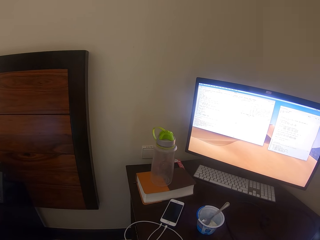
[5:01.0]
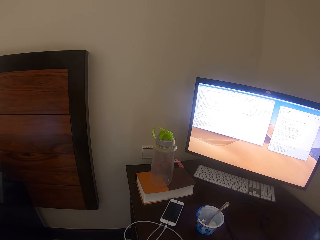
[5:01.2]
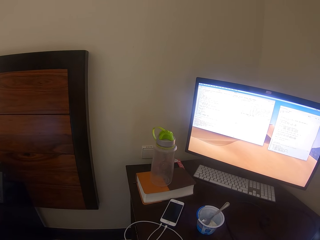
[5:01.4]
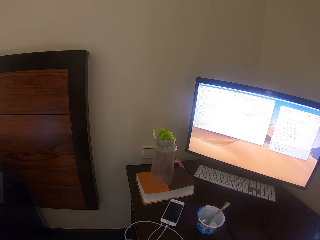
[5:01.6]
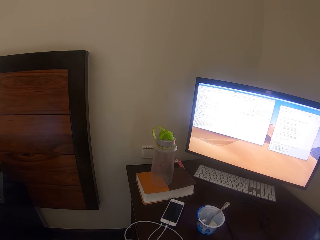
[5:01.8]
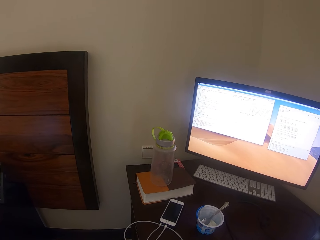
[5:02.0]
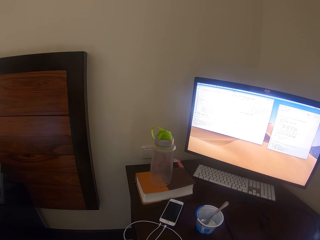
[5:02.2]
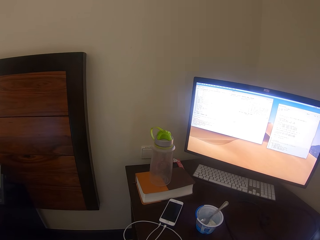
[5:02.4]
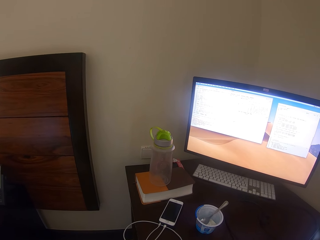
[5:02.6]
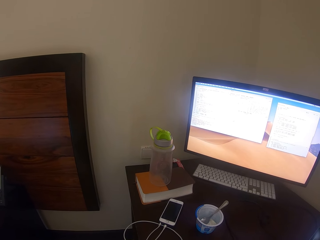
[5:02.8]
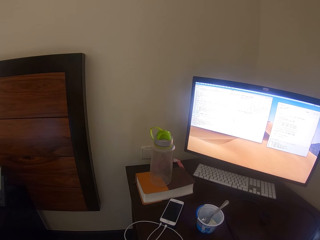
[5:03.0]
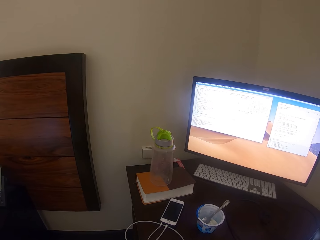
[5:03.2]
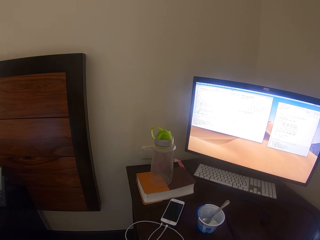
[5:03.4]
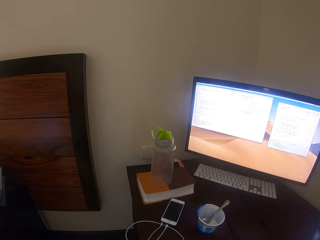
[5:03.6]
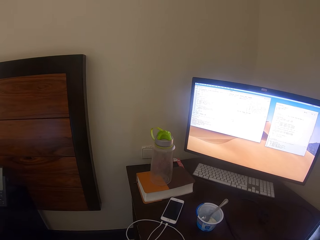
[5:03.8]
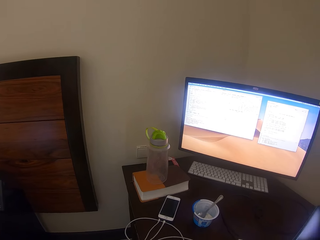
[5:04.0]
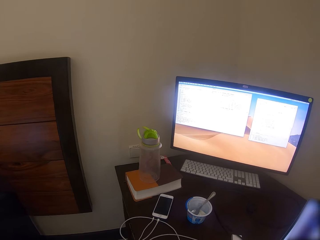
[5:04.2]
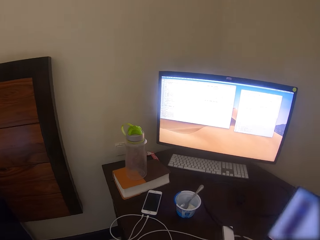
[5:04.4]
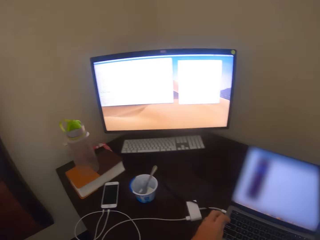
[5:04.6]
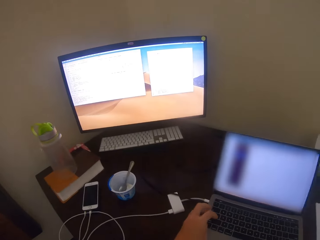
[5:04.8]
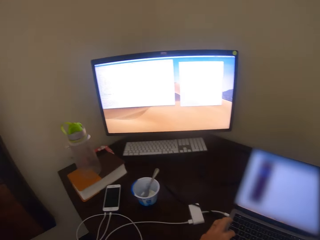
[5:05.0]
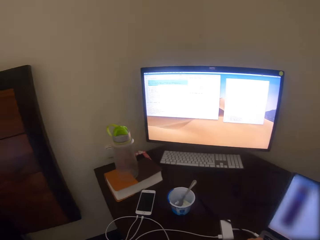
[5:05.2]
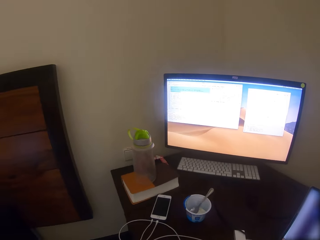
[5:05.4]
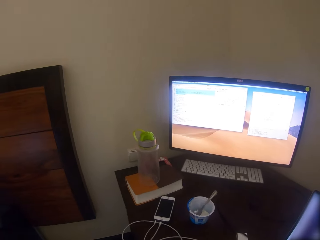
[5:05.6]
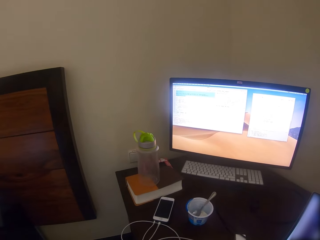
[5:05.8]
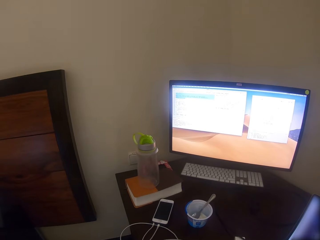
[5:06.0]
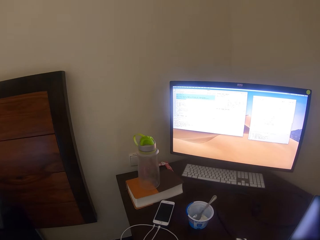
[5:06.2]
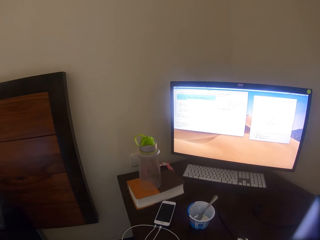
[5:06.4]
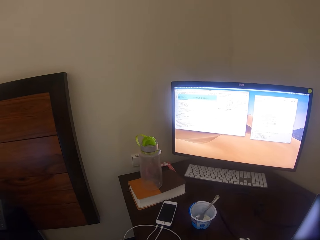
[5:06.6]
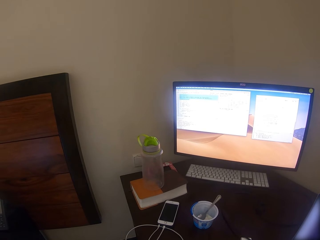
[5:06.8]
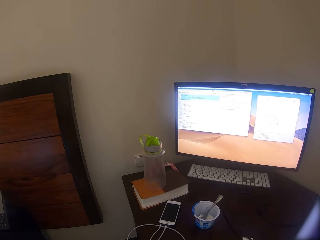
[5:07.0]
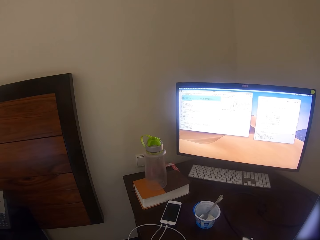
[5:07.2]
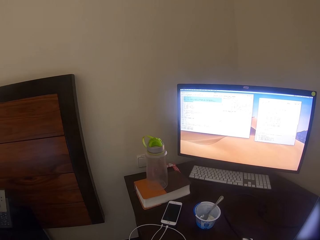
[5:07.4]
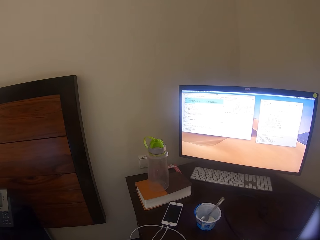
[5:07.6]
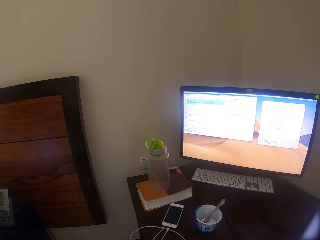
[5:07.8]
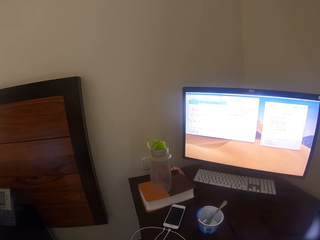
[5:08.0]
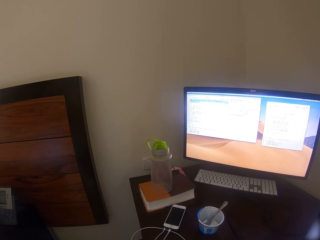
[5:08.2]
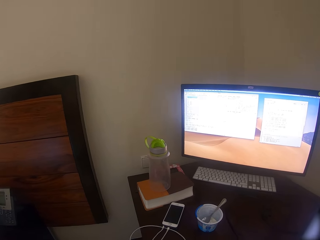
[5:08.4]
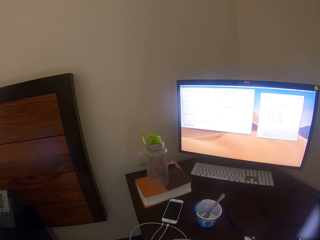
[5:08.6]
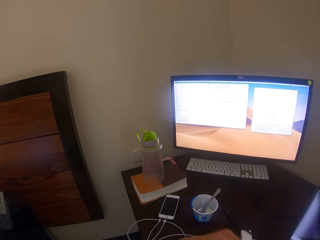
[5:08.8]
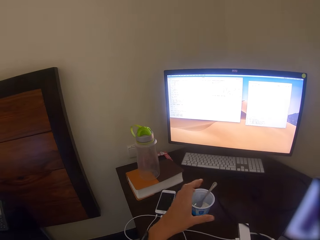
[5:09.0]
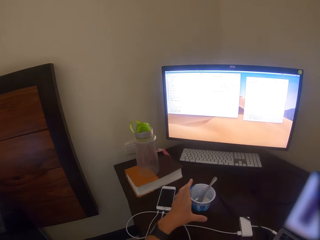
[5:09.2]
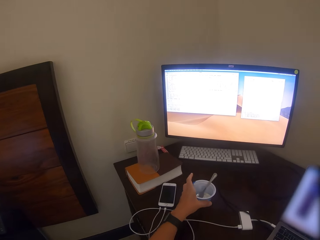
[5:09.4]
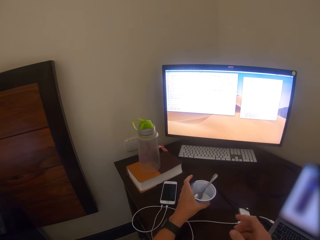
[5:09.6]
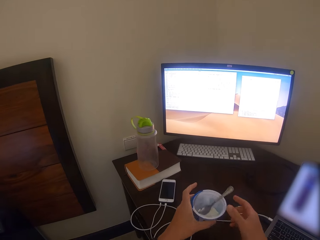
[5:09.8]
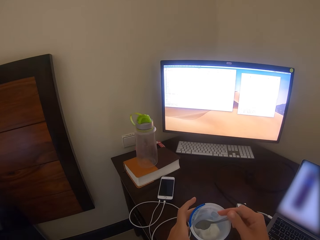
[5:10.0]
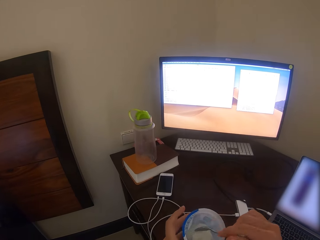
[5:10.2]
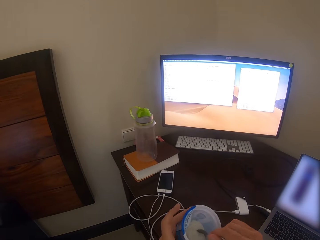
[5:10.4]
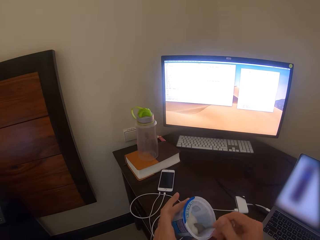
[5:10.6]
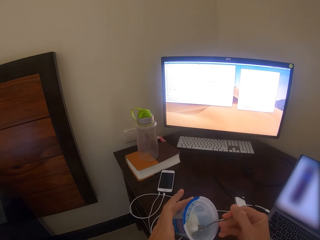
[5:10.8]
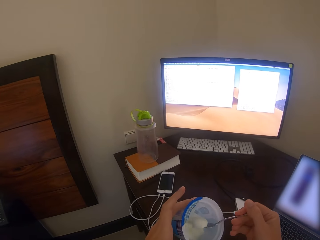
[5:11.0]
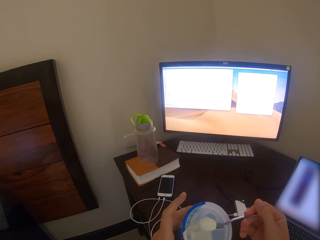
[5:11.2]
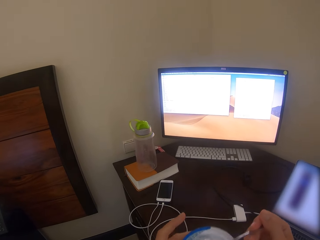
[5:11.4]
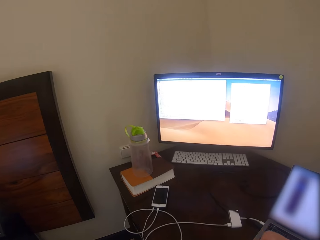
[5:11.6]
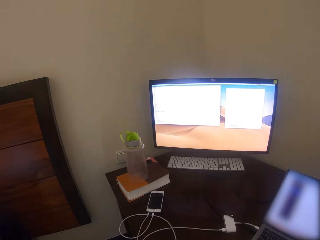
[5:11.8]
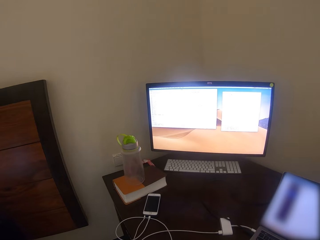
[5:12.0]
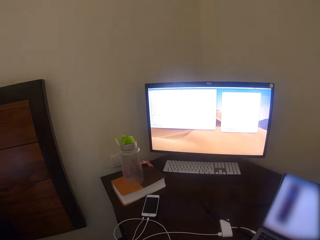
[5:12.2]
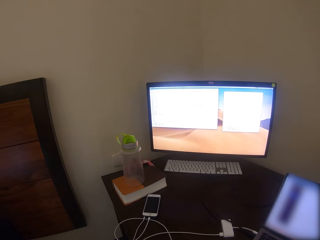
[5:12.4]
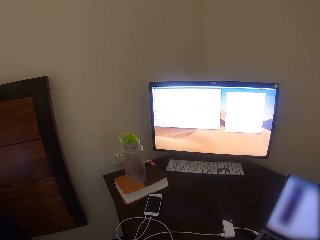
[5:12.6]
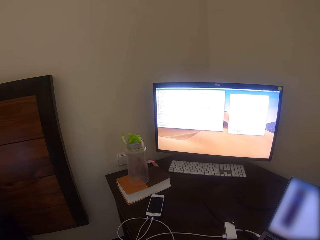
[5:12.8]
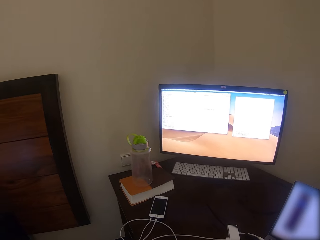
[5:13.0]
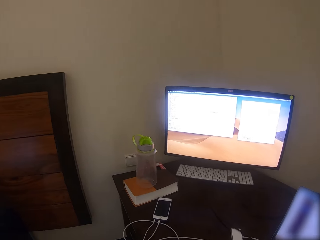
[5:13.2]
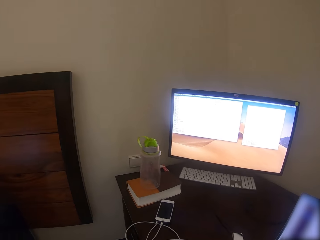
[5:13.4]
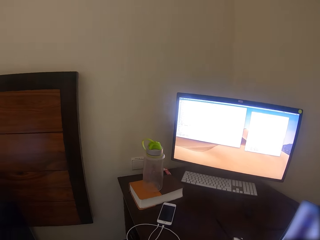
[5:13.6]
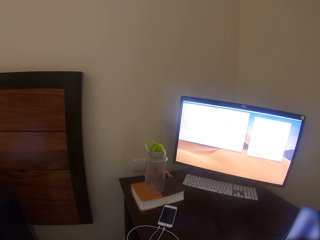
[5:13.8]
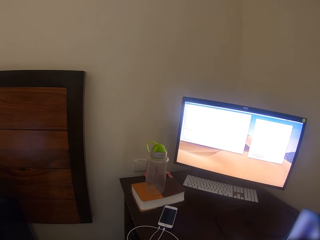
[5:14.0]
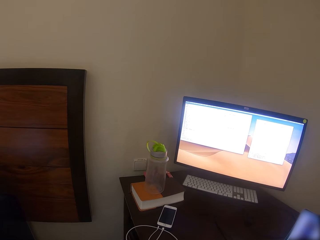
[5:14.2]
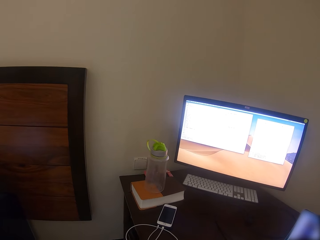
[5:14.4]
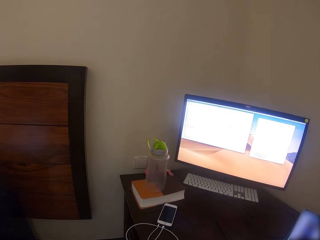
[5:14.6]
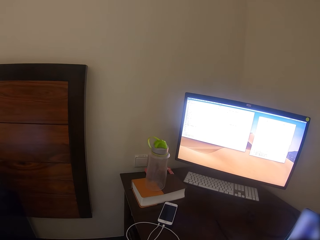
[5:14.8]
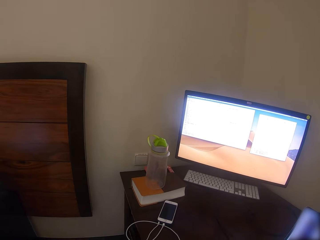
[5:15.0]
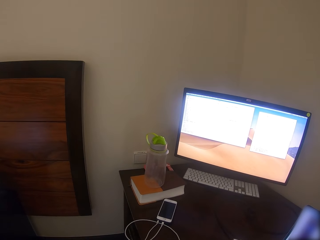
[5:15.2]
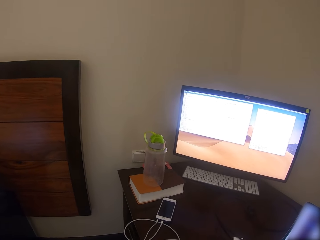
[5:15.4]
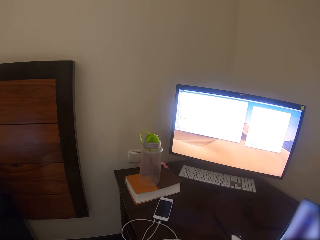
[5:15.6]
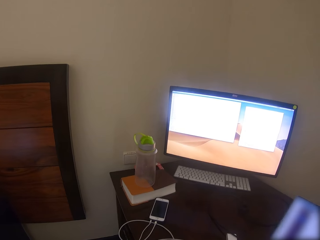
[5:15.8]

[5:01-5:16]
The camera wearer turns to the laptop. They turn to the monitor. They operate the monitor. They pick up a tin of ice cream or container from the table. They scoop some ice cream. They eat from the container with a spoon.

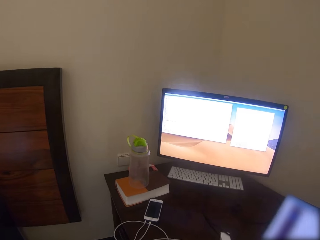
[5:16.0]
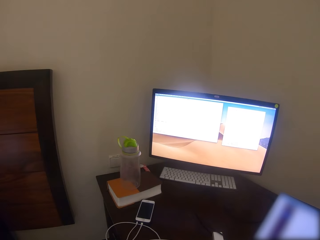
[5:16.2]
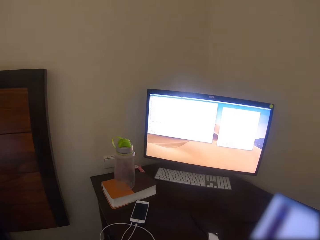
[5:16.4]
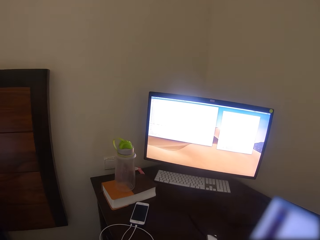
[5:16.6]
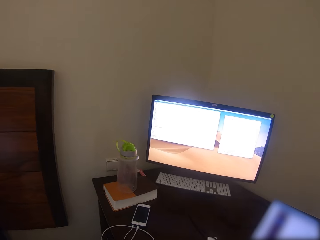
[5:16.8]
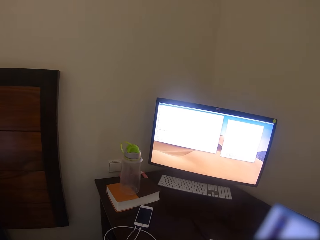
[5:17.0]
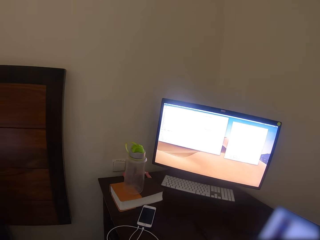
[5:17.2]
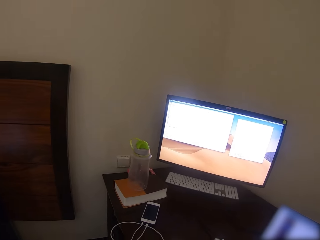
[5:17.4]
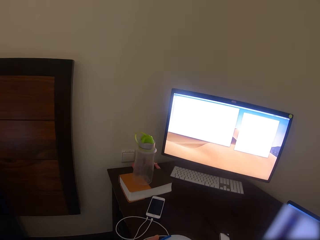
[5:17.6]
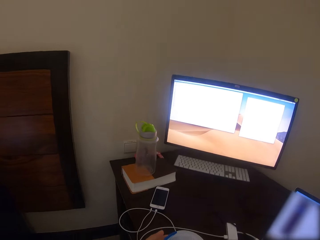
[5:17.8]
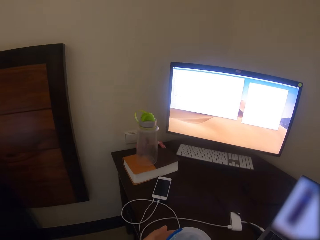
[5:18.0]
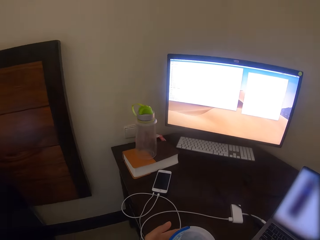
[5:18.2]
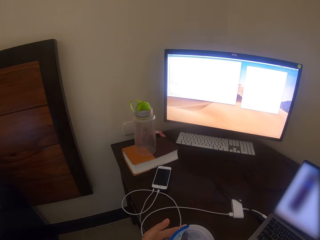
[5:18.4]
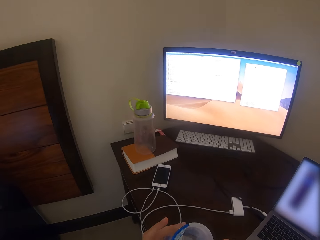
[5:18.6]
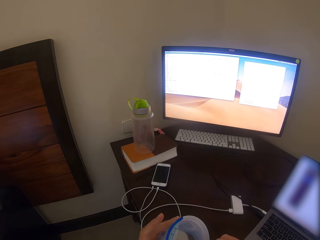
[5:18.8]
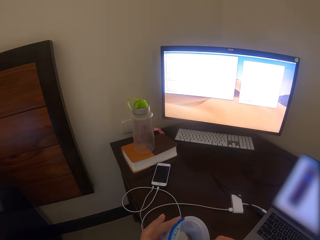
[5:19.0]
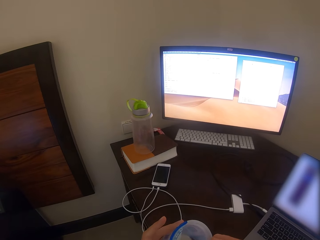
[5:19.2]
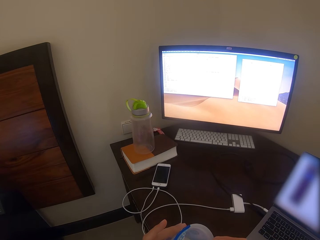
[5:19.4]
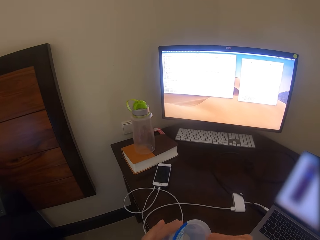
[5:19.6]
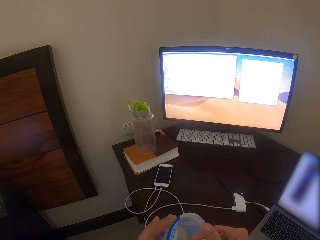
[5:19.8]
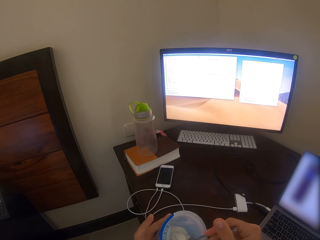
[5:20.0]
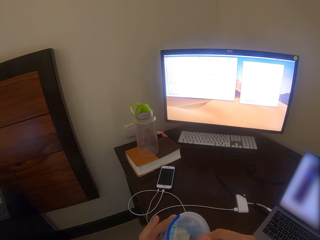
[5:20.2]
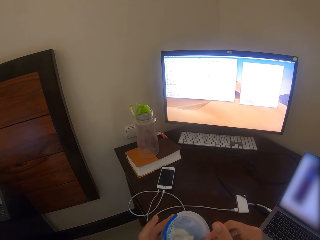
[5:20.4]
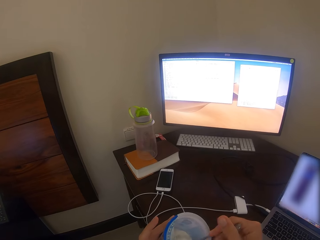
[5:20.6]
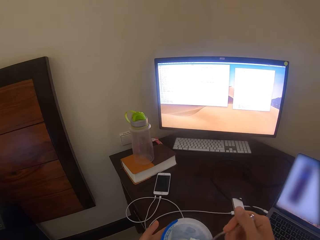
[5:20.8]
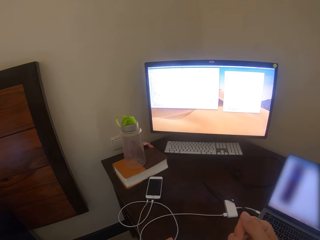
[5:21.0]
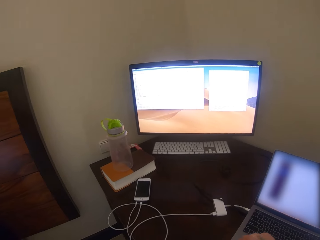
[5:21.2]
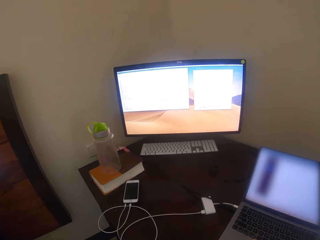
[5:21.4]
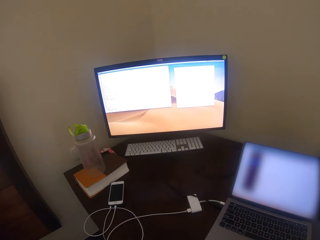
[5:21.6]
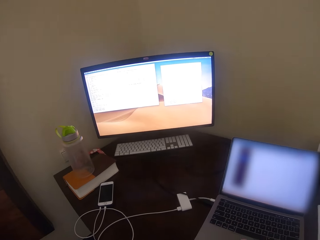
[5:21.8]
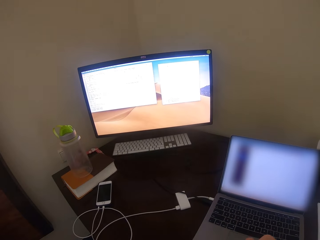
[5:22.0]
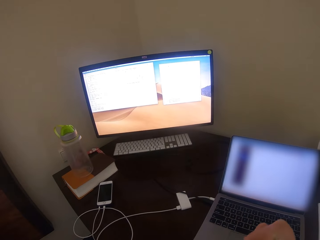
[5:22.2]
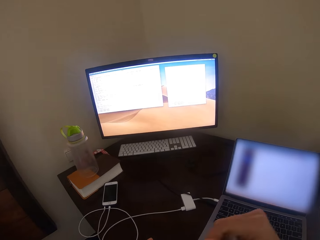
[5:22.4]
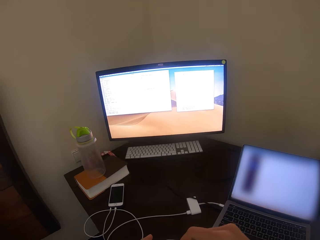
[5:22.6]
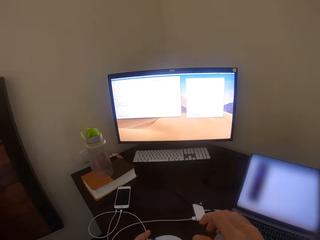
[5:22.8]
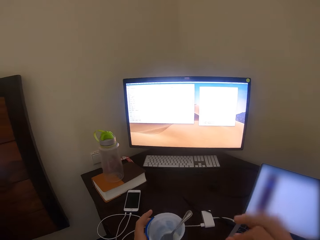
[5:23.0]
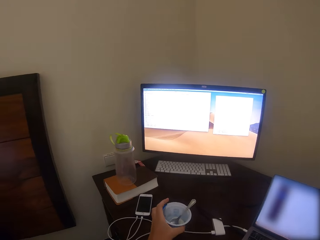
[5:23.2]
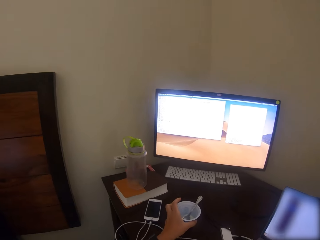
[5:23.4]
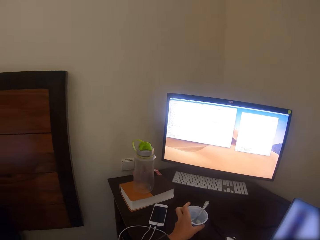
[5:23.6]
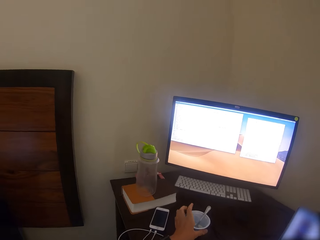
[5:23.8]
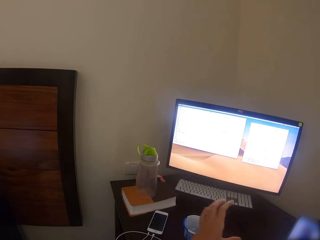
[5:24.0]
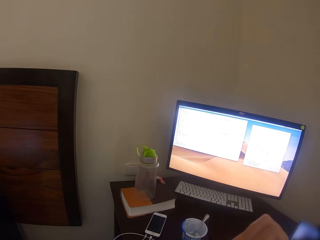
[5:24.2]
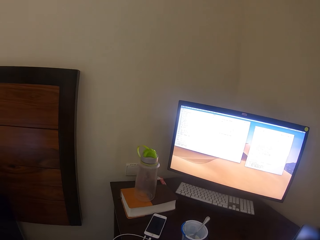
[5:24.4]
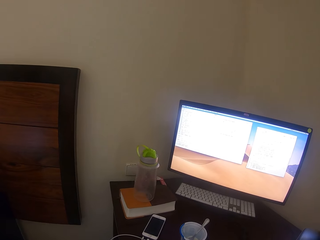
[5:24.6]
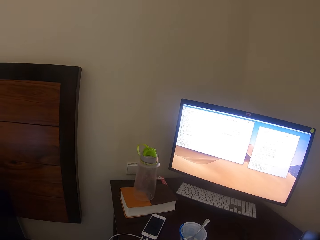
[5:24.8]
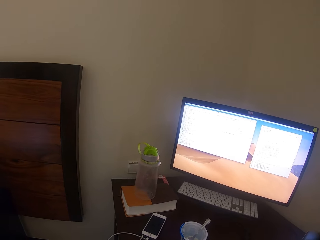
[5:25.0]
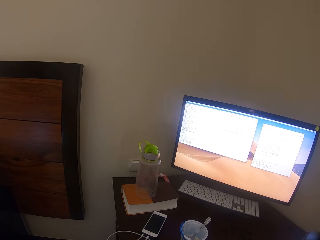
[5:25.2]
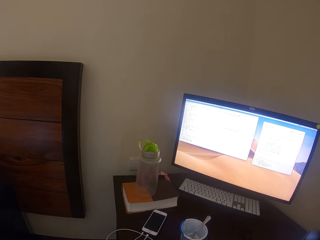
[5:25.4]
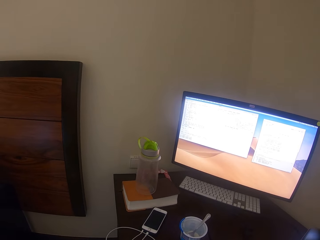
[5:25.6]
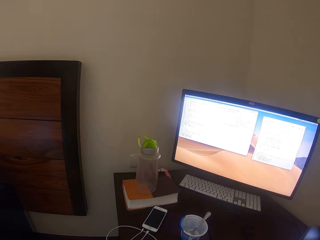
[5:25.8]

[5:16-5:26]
The camera wearer scoops some ice cream. They place the tin of ice cream on the table.
